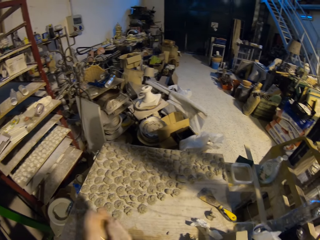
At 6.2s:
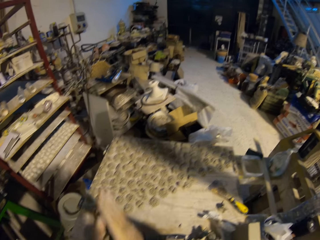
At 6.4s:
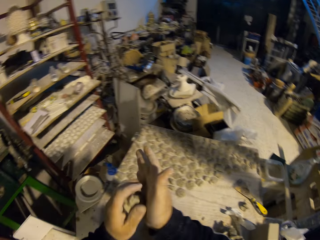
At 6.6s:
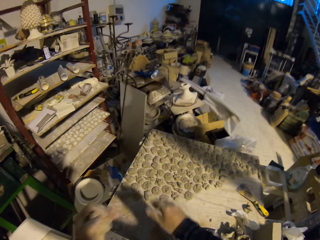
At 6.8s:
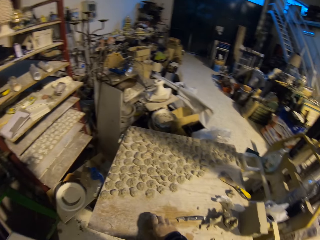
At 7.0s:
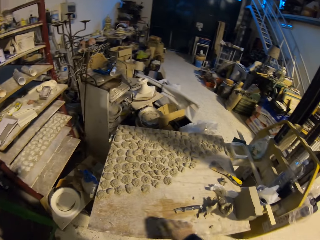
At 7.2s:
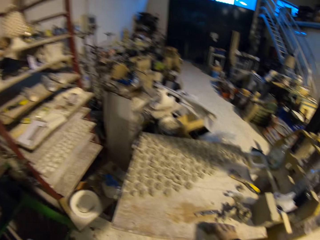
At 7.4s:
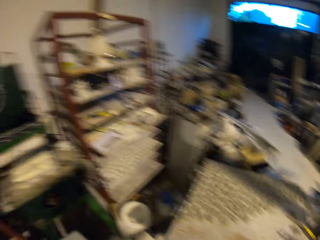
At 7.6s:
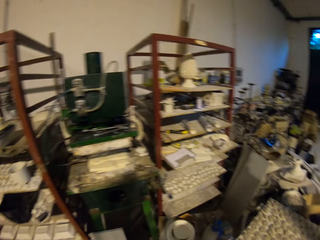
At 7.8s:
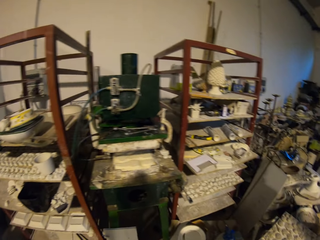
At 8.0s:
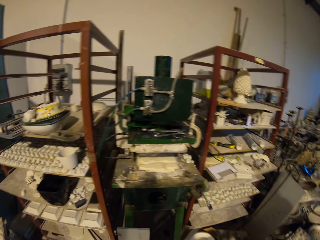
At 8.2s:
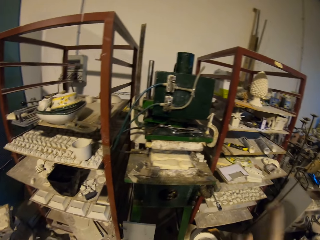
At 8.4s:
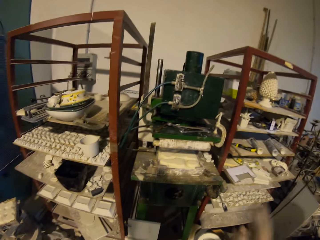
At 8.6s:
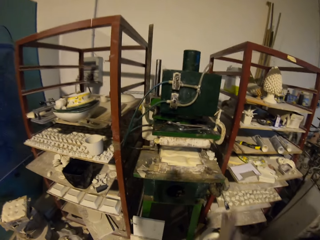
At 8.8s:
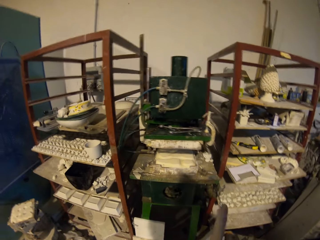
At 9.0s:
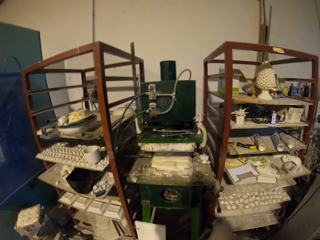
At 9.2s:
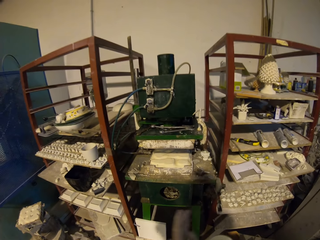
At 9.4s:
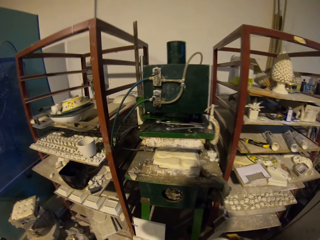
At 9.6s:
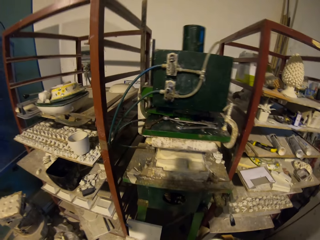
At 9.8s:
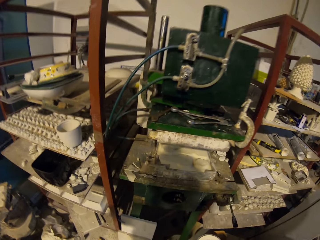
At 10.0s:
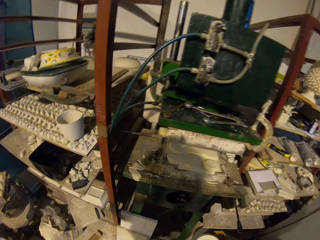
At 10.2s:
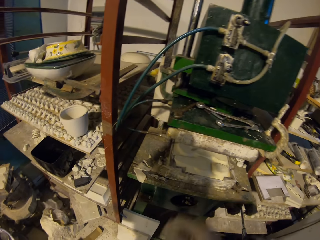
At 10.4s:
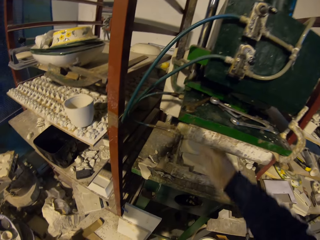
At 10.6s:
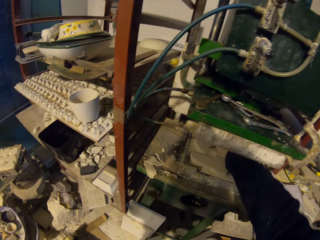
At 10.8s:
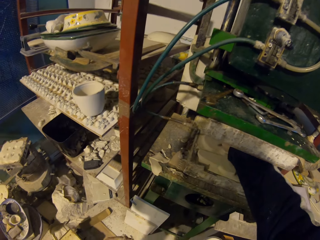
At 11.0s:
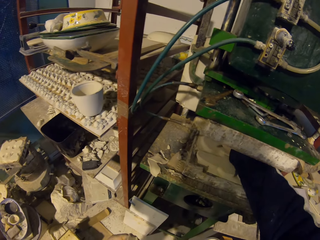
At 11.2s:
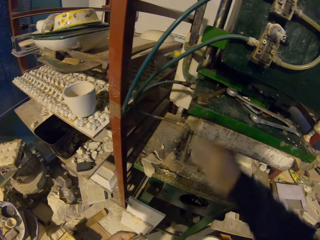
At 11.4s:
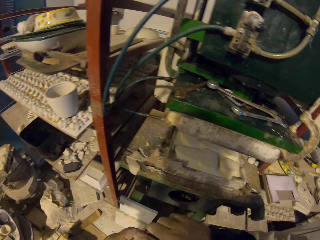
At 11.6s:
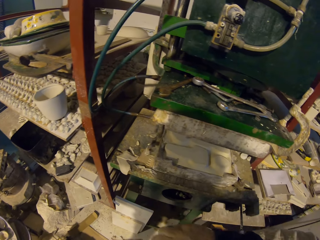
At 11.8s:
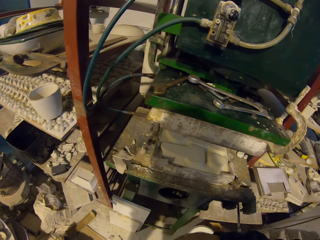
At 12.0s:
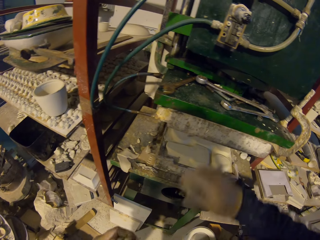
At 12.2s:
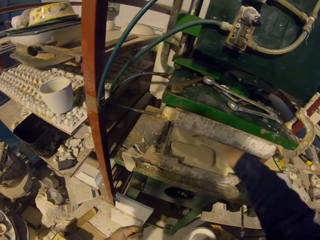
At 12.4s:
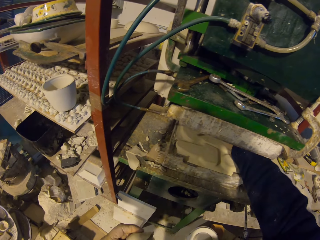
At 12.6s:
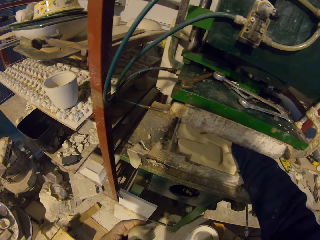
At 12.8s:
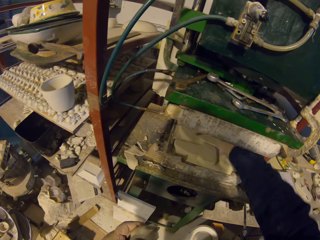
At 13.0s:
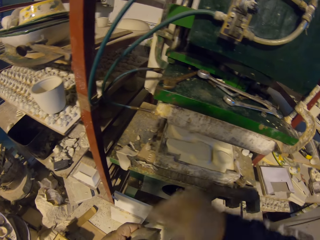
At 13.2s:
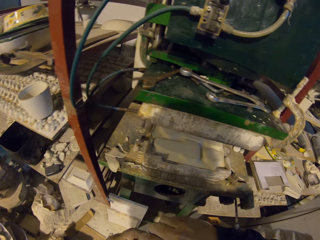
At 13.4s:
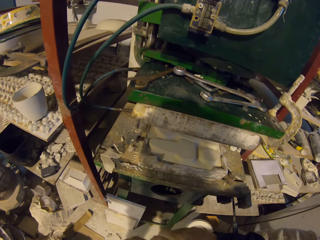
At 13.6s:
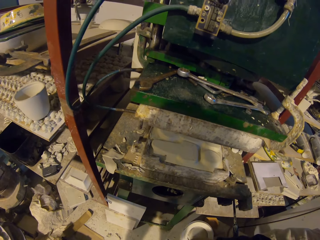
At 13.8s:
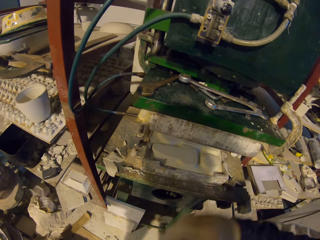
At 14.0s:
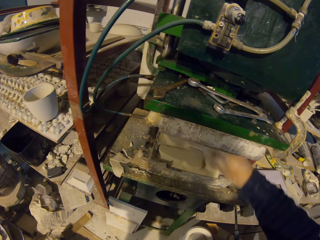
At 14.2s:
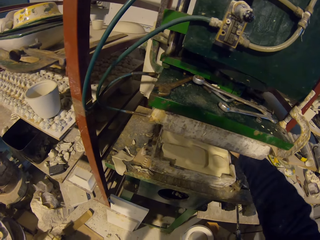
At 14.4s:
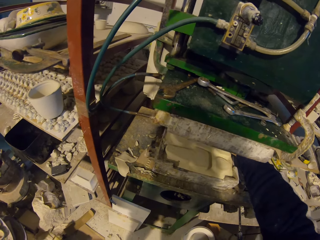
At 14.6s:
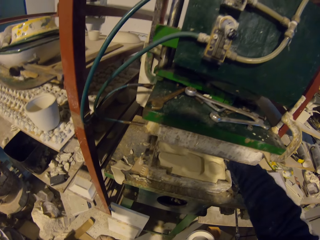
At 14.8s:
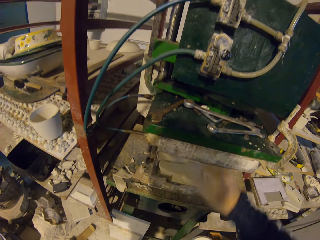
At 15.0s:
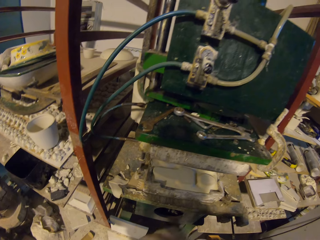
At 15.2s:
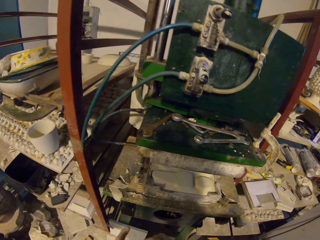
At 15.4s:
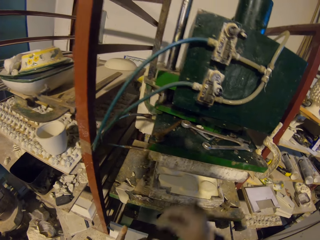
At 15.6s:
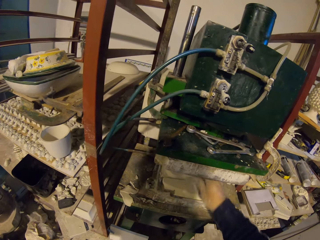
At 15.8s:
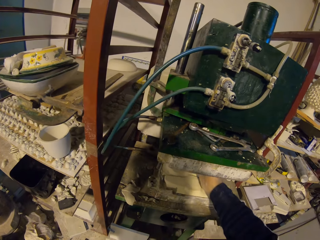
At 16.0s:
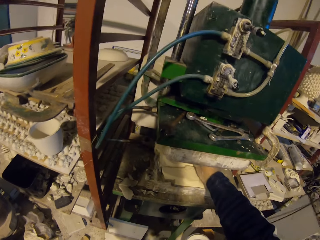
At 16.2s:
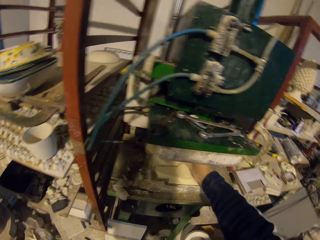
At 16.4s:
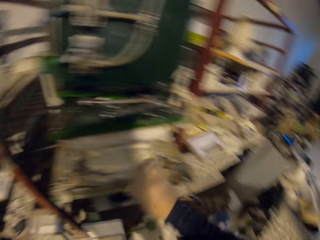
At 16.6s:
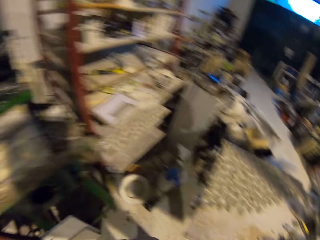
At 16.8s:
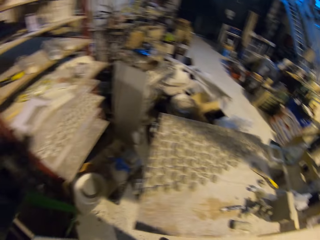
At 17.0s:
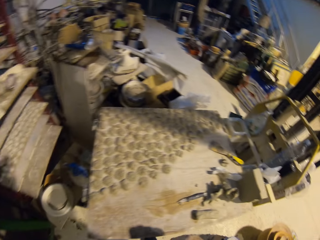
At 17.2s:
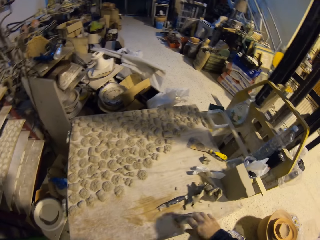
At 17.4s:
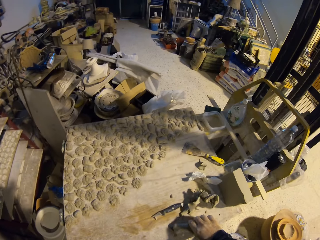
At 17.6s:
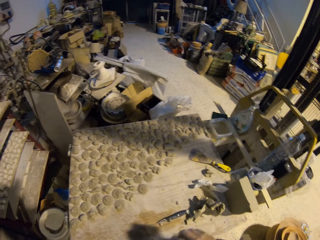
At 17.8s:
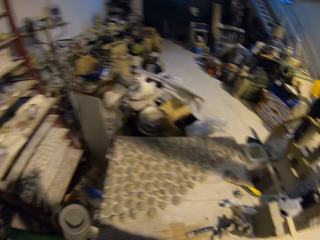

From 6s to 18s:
The camera wearer looks around the shop. He rolls the clay in his hand and molds the model. He puts a piece of clay on the machine. He removes his hand from the machine. He puts a piece of clay on the machine. He removes his hand from the machine. He puts a piece of clay on the machine. He removes his hand from the machine. He puts a piece of clay on the machine. He removes his hand from the machine. He picks a piece of model clay from the table.

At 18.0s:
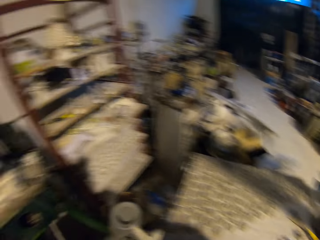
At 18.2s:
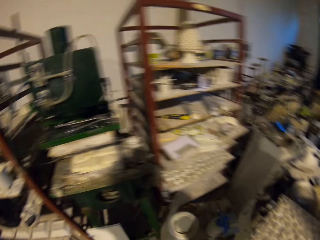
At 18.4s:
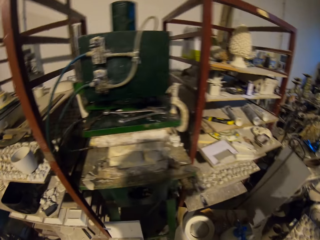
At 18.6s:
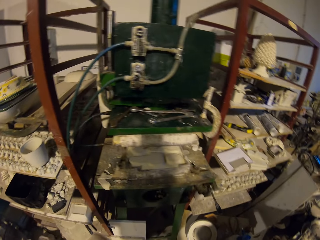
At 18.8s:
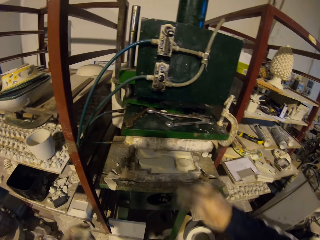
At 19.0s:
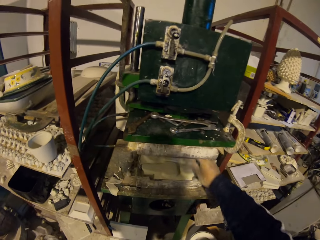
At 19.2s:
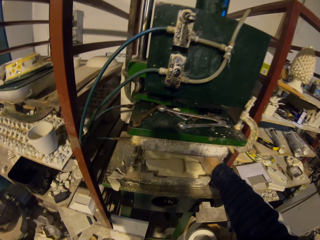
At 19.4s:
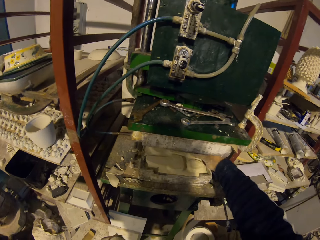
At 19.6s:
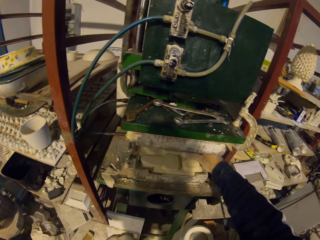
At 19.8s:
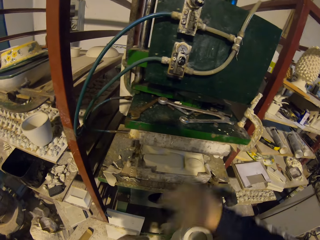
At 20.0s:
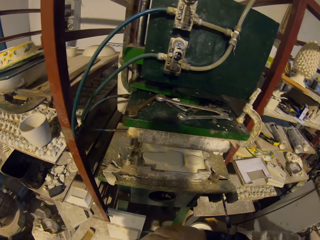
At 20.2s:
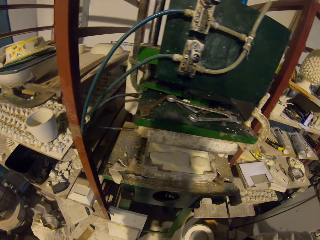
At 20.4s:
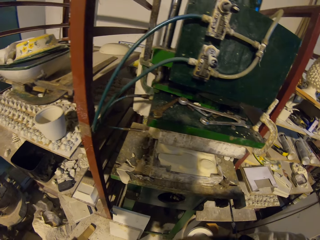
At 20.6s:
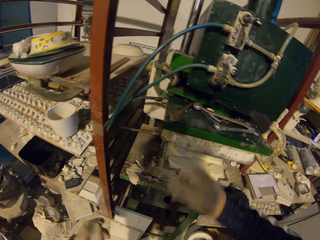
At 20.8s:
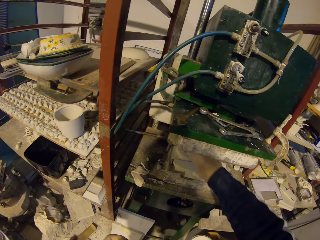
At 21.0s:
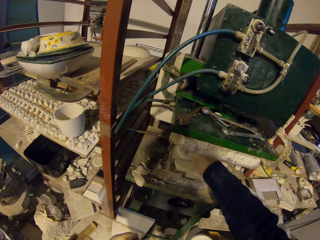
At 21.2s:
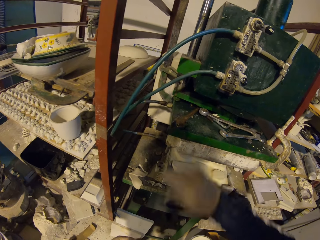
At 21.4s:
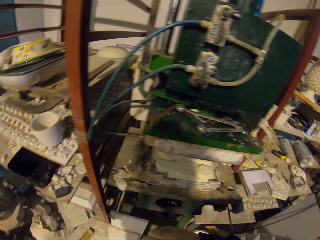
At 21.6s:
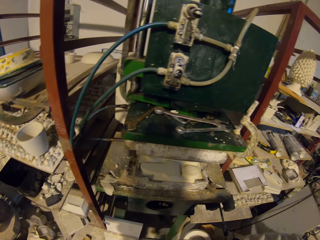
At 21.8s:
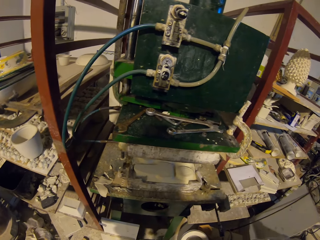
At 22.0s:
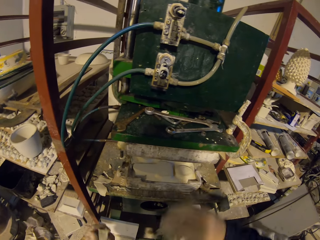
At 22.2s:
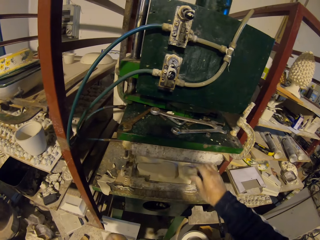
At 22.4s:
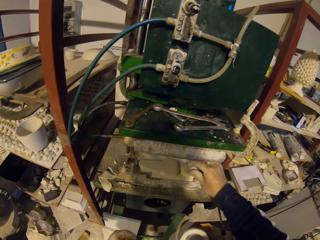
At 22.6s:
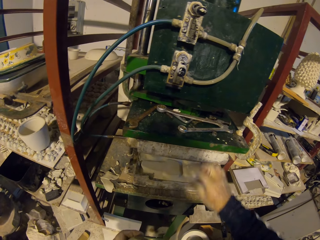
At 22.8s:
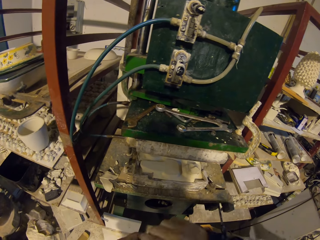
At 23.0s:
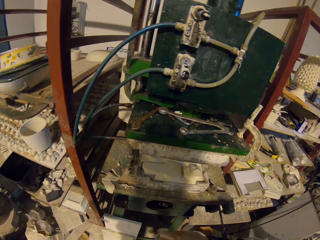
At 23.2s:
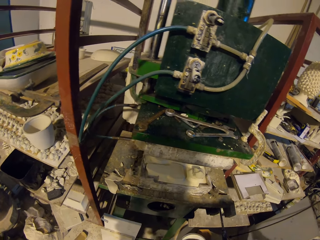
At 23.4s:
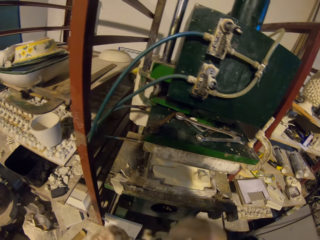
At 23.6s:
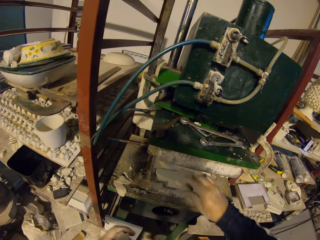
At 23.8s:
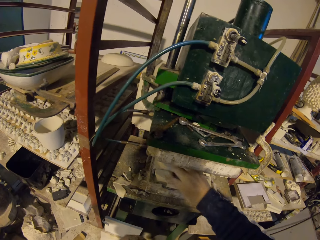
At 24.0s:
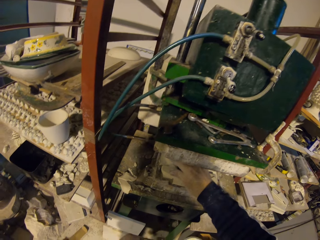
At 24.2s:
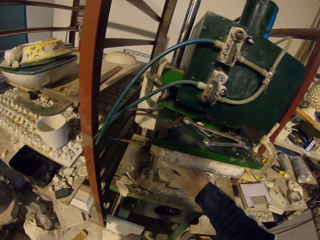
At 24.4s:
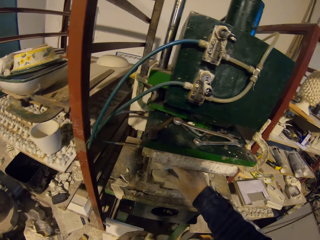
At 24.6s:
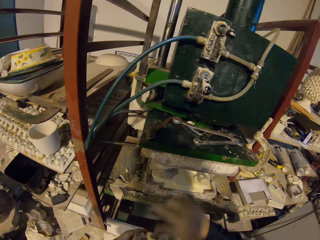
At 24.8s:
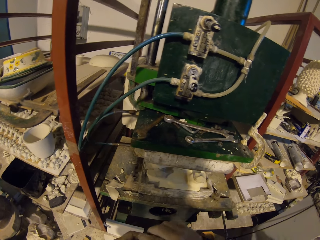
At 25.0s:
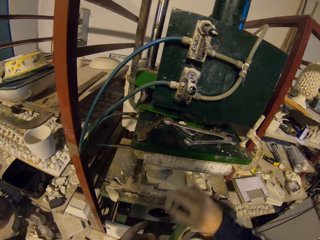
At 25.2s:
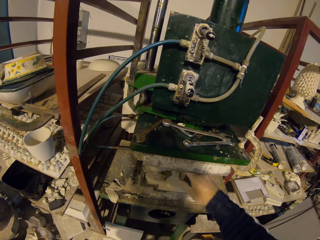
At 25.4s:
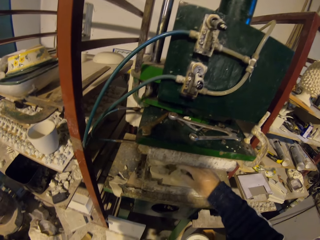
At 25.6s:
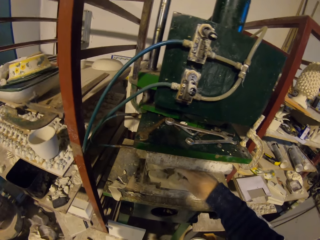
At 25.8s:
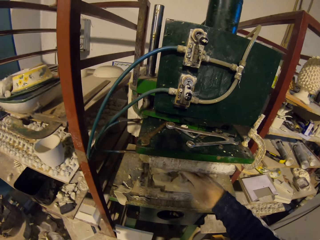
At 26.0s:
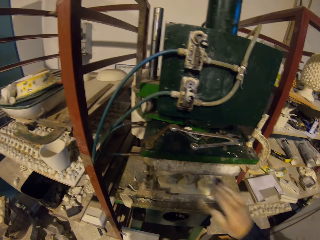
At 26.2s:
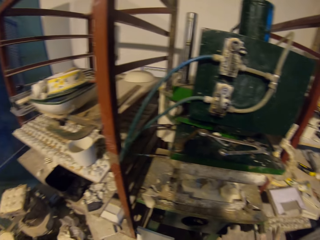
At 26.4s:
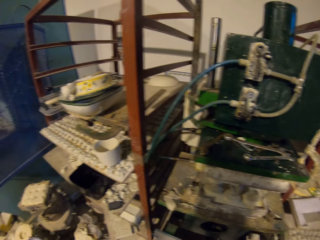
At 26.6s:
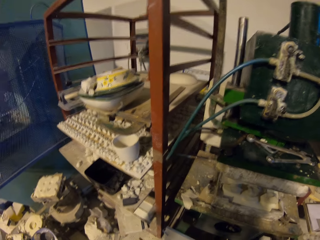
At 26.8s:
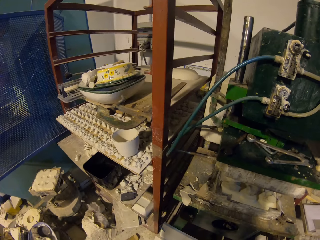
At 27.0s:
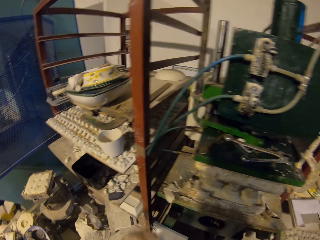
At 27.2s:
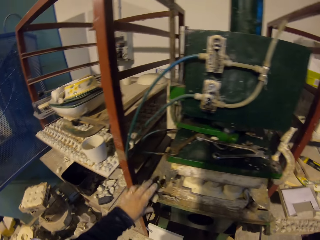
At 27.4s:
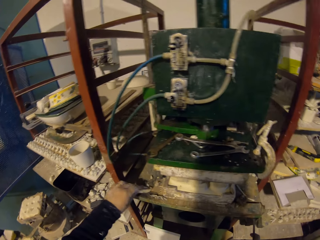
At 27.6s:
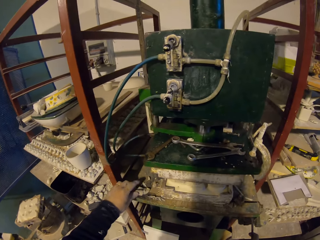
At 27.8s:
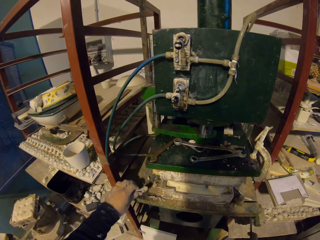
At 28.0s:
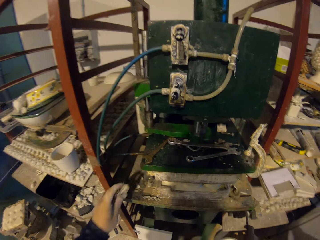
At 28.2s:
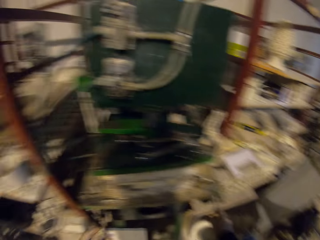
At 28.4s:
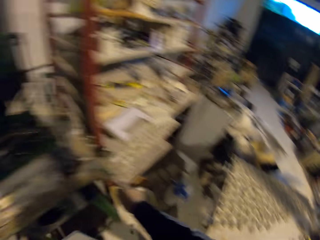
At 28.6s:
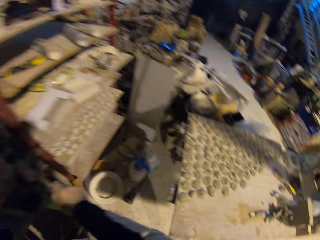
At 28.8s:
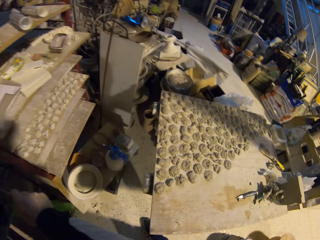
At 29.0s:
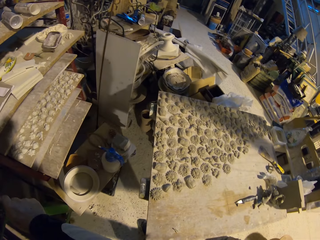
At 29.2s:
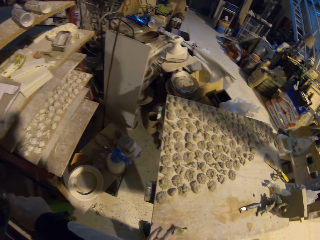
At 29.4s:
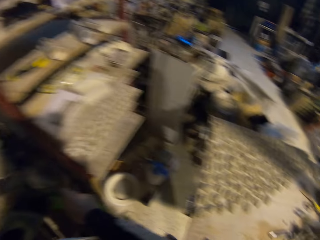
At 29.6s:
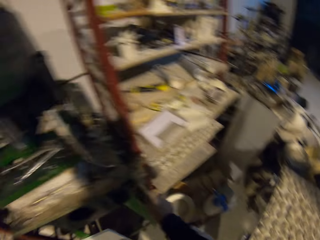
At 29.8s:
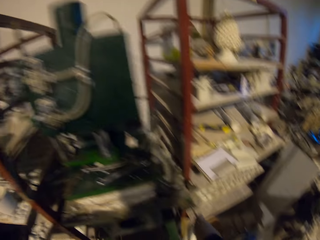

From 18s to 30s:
The camera wearer puts a piece of clay on the machine. They remove their hand from the machine. They put a piece of clay on the machine. They remove their hand from the machine. They put a piece of clay on the machine. They remove their hand from the machine. They put a piece of clay on the machine. They remove their hand from the machine. They put a piece of clay on the machine. They remove their hand from the machine. They turn the machine on. They pick a piece of clay from the surface of the machine. They look at the table. They move their hand. They switch the machine.
